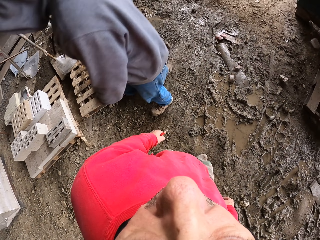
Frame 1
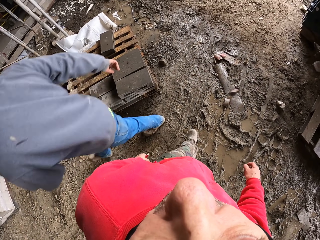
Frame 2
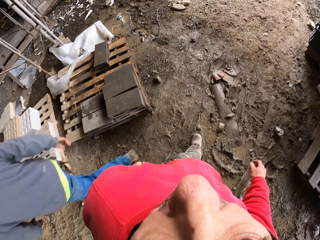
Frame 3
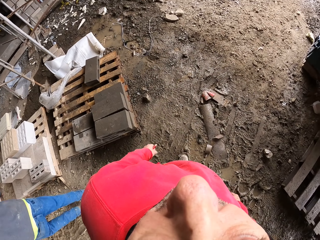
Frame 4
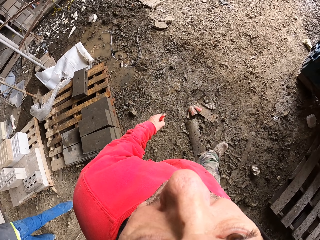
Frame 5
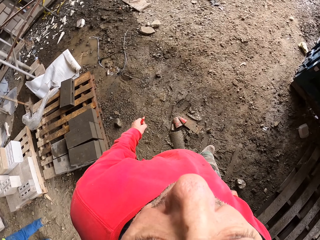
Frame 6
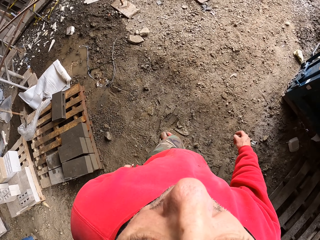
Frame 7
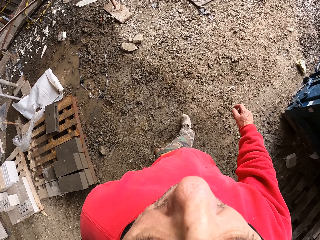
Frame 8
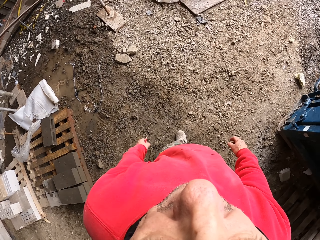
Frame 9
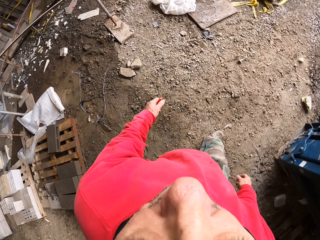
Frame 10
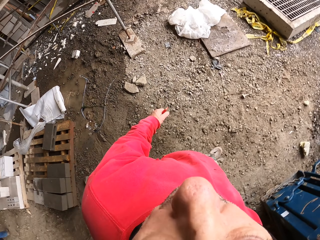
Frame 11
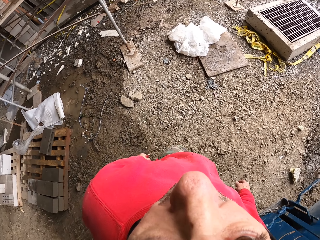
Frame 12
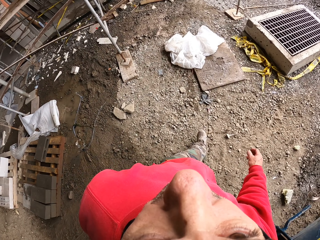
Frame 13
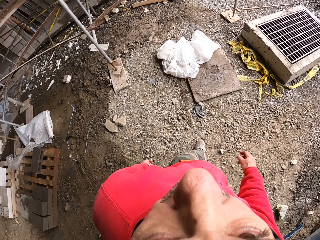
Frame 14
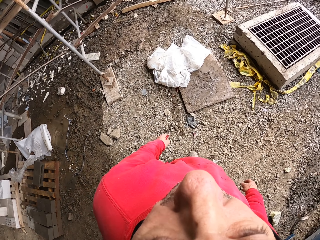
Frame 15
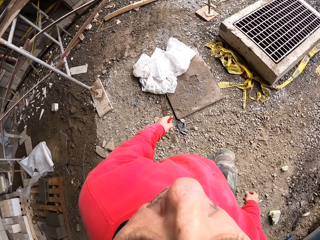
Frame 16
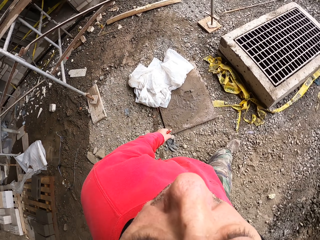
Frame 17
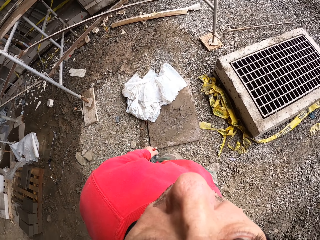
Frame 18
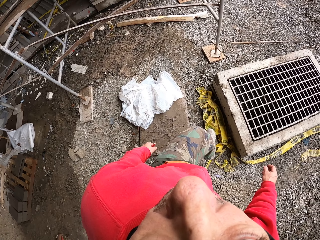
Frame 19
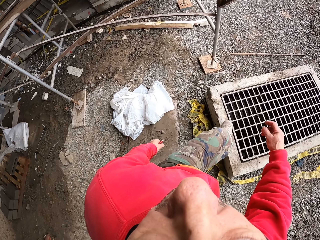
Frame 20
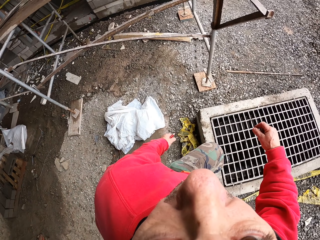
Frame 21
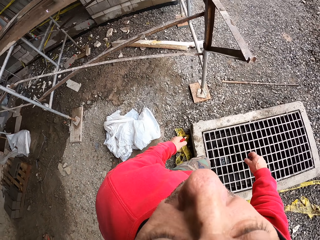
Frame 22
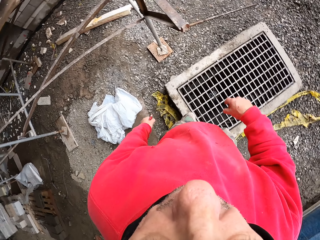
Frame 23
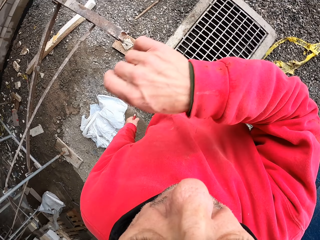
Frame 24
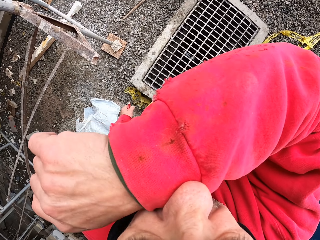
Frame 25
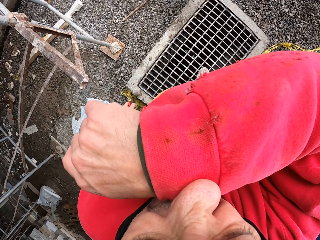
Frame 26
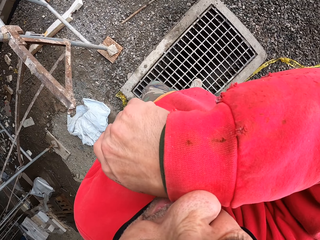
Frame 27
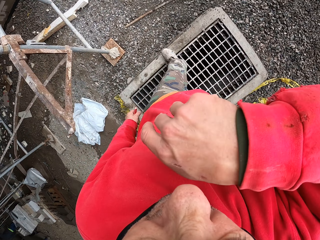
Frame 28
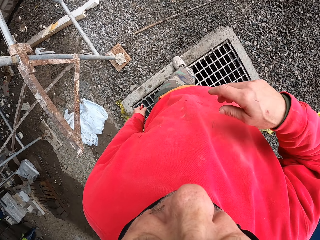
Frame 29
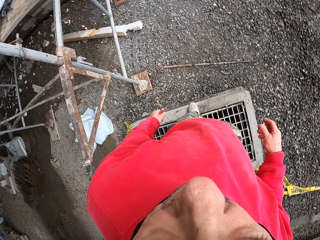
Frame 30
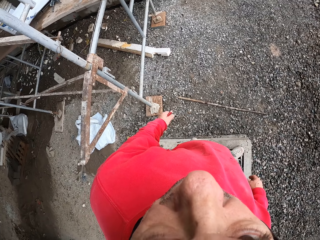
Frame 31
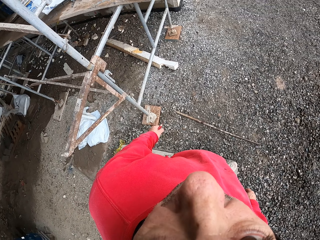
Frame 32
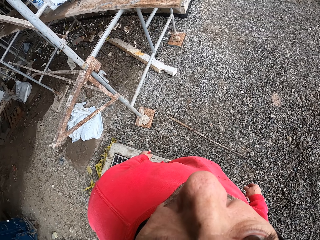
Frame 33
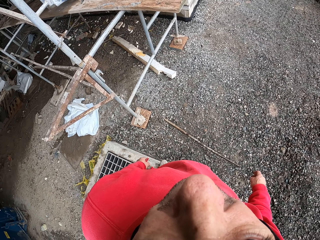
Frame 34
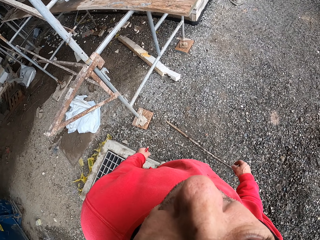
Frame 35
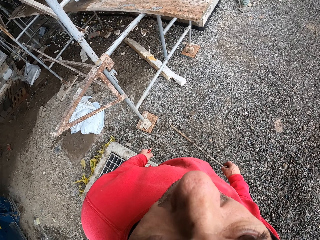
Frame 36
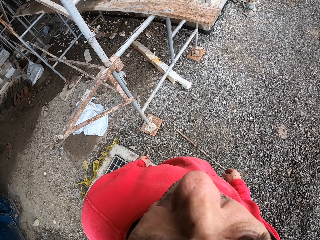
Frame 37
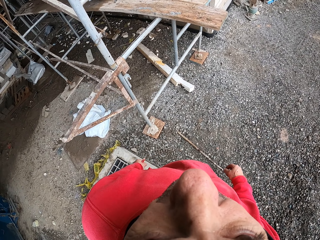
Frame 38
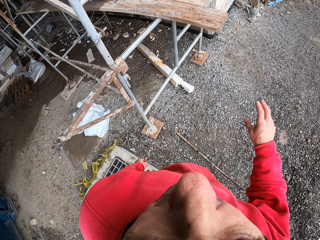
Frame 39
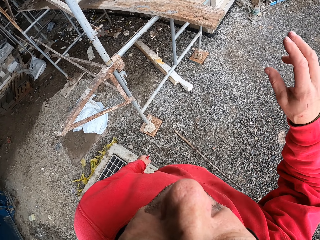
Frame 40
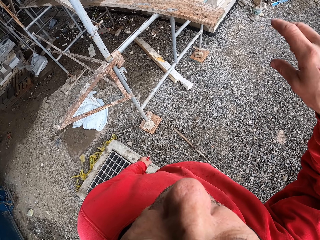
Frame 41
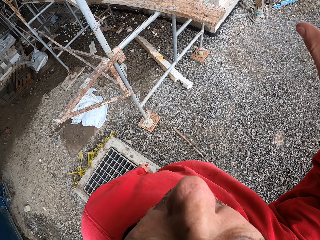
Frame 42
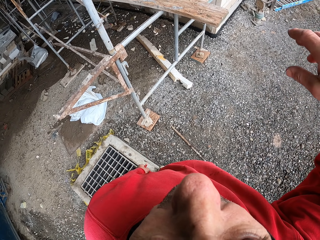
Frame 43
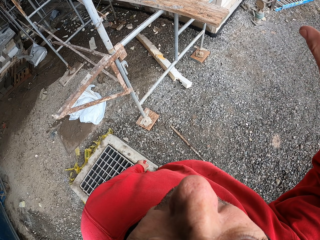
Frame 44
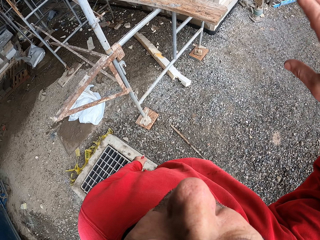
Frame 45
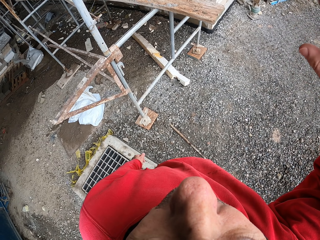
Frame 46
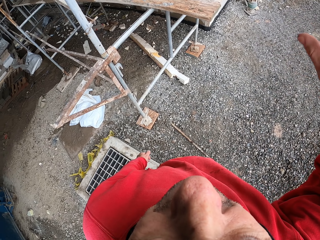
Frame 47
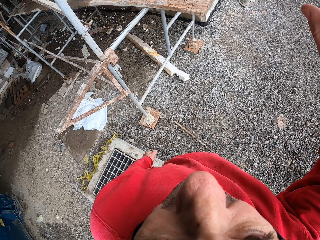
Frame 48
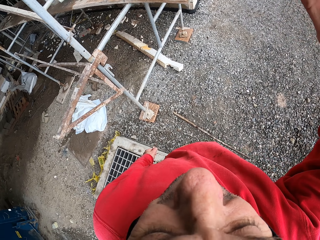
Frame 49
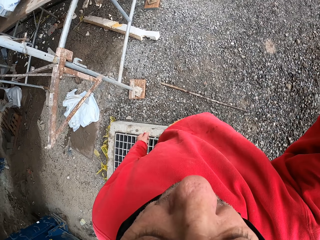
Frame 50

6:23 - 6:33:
The camera wearer looks around. They wipe the nose with the hand. They dialogue with someone.

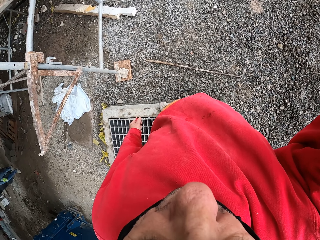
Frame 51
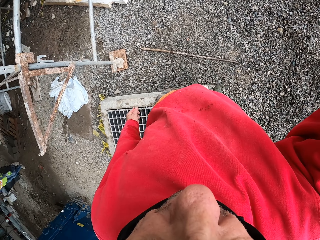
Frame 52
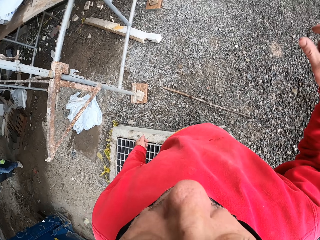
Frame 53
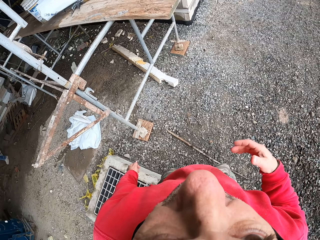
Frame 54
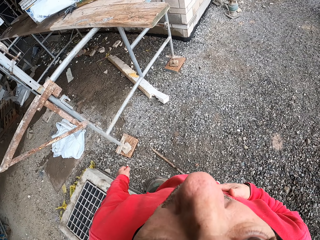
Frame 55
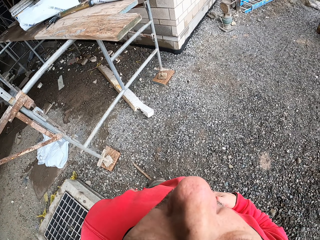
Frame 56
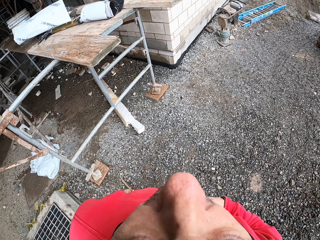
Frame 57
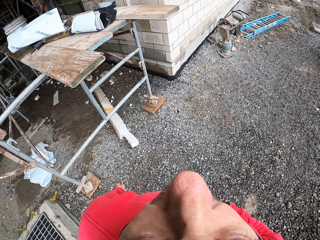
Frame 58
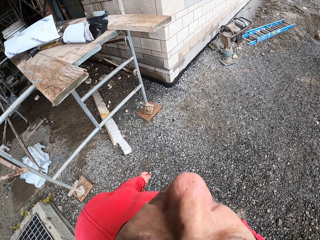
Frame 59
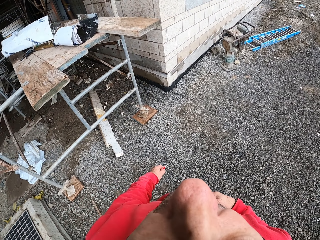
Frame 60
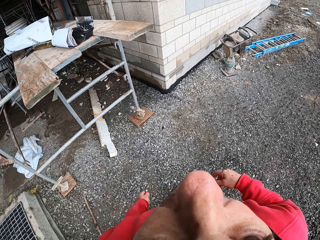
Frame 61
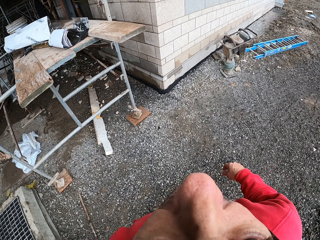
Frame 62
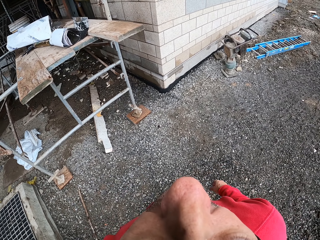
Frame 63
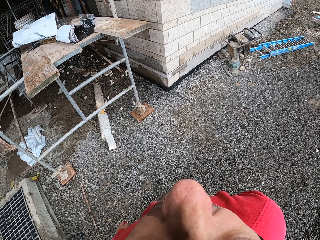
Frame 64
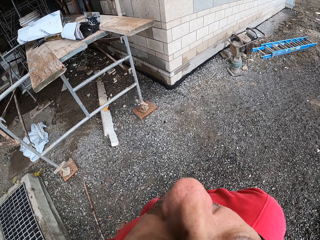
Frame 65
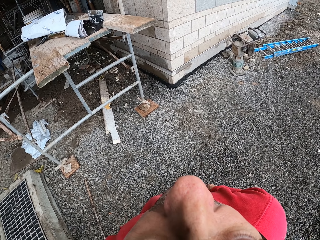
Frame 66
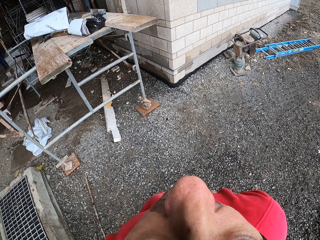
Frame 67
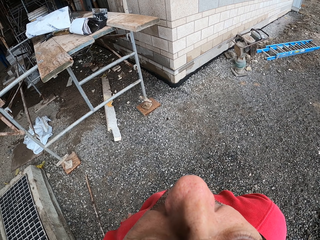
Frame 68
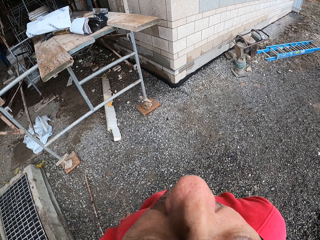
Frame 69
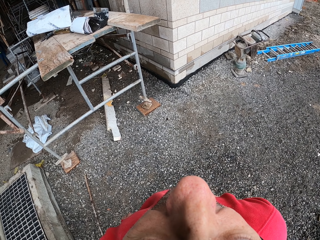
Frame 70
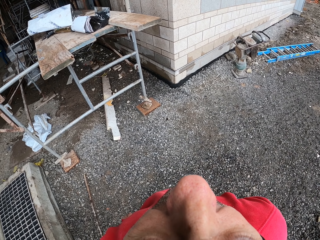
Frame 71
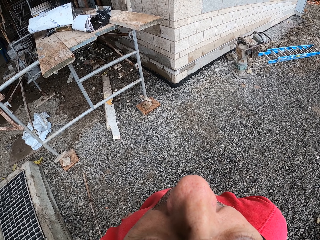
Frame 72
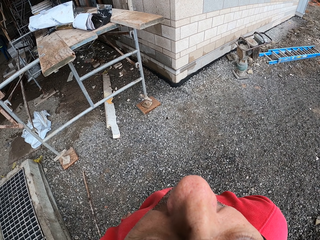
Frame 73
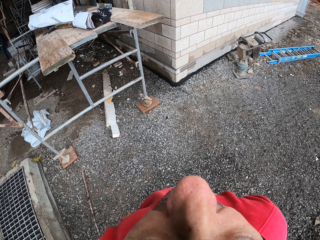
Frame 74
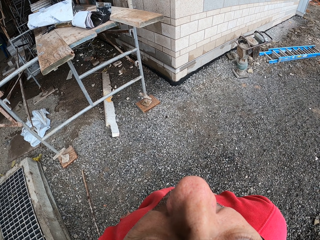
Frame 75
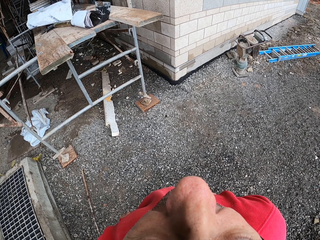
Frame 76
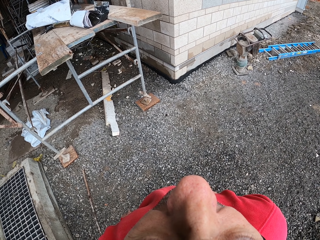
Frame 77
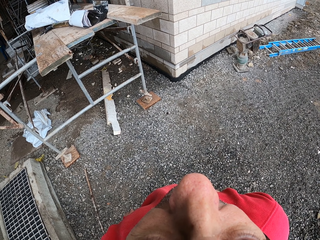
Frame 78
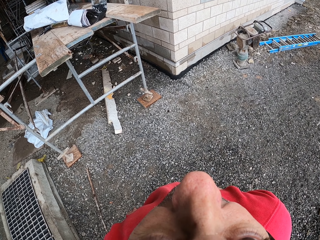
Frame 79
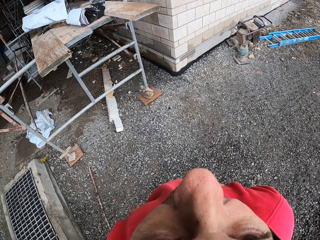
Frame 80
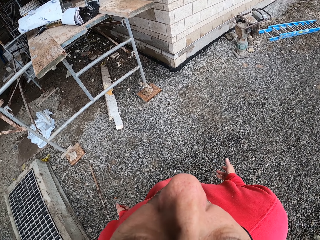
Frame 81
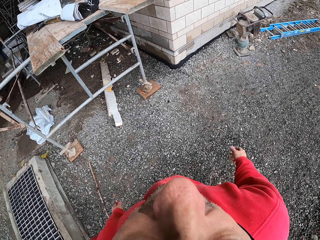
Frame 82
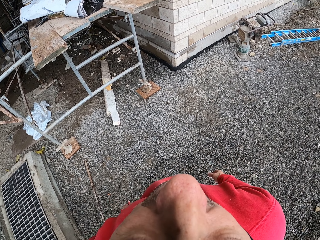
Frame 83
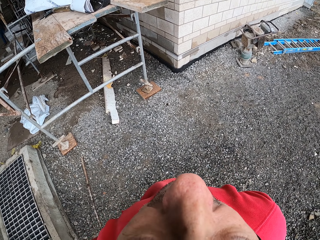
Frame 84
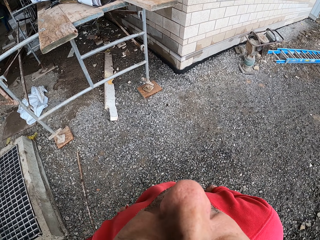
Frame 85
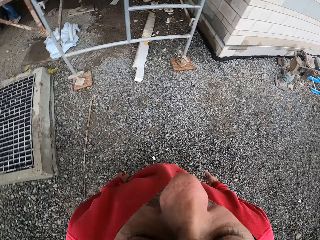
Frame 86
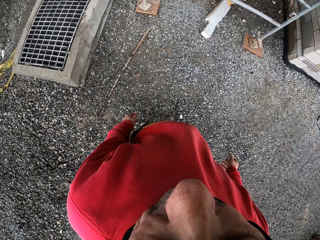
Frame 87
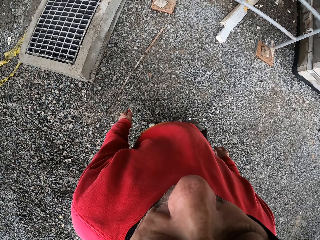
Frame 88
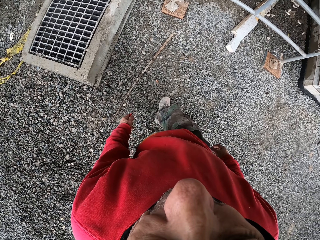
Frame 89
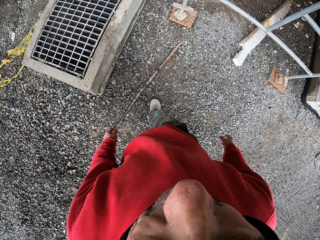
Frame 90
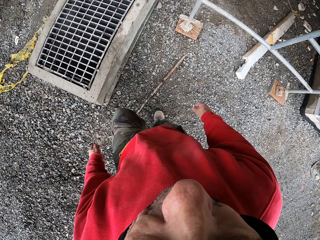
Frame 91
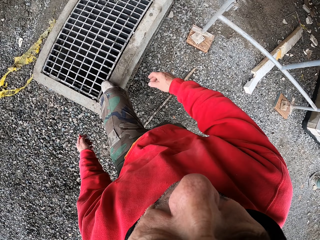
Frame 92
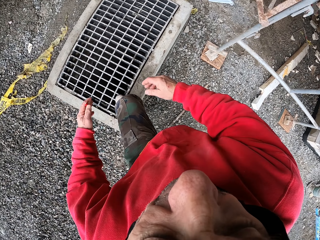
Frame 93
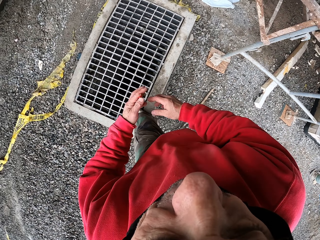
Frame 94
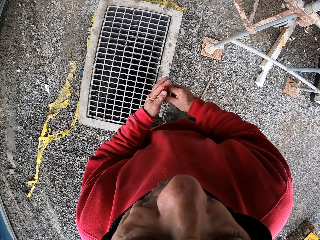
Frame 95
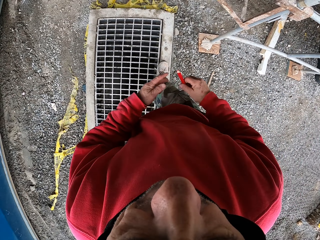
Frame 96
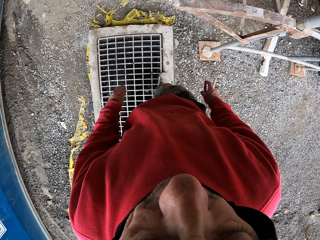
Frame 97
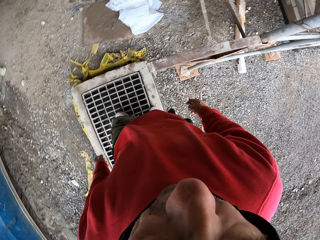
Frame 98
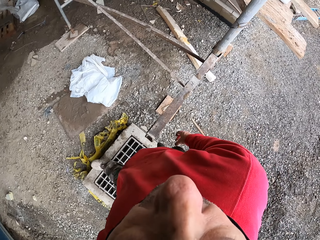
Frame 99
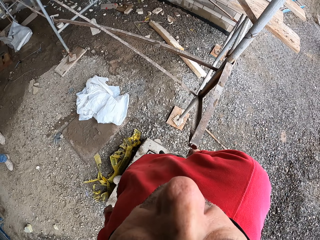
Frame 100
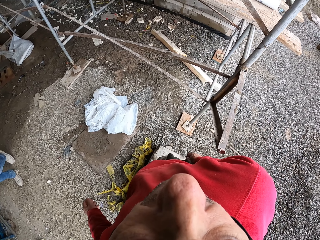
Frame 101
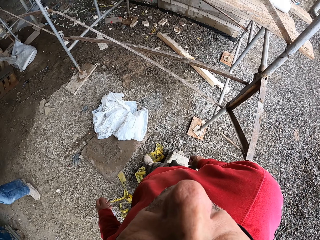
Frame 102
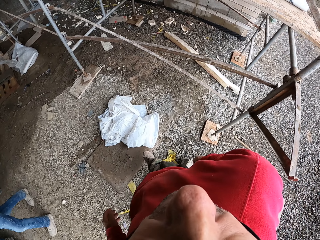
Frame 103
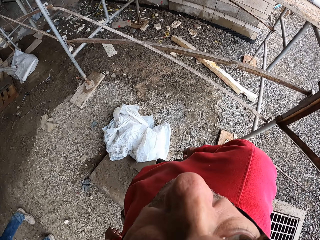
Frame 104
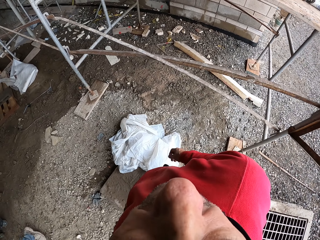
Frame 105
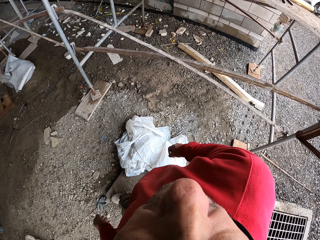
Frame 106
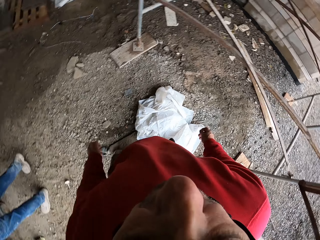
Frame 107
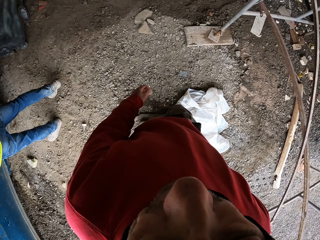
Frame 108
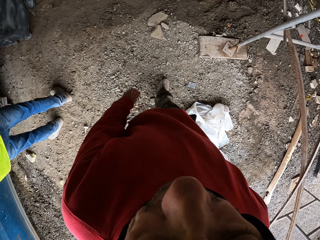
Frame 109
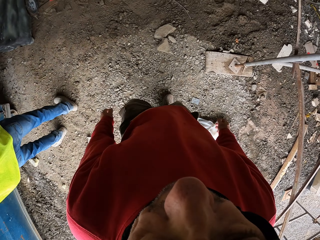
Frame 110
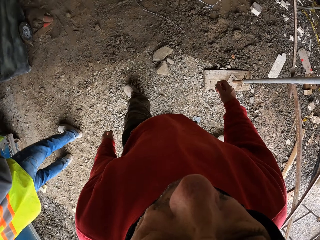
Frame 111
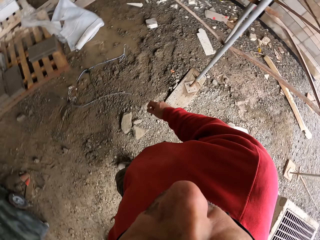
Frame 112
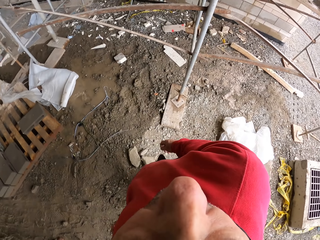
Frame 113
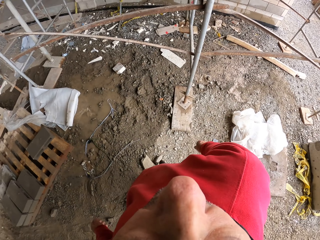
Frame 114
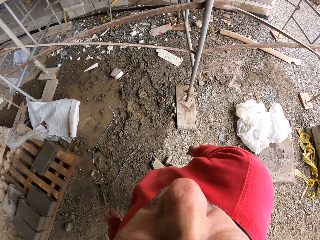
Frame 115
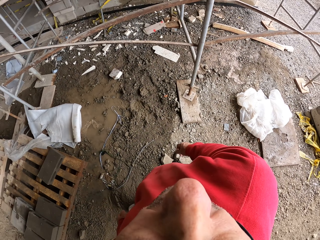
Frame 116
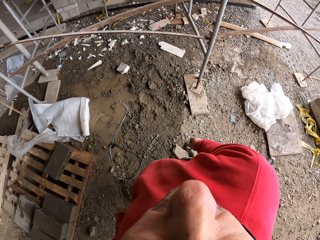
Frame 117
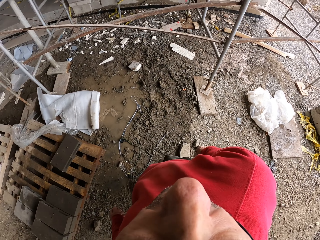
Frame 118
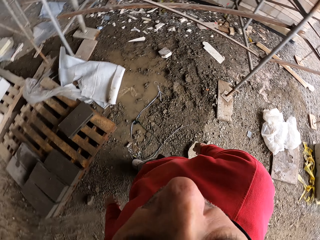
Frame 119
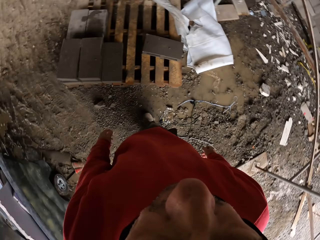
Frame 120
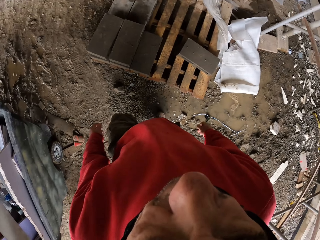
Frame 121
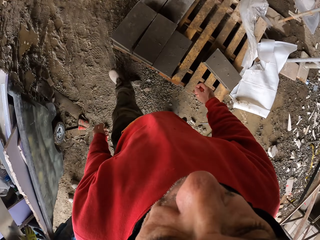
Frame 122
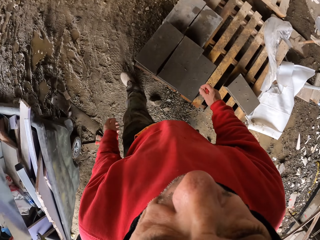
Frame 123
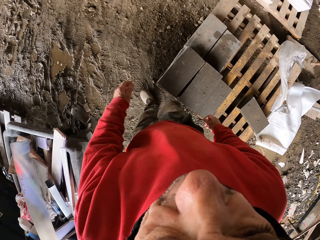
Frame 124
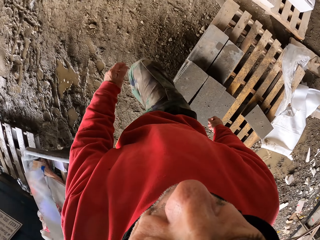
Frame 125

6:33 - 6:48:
The camera wearer walks. They talk. They look around. They walk on the ground. The camera wearer and a man walk on the ground.
